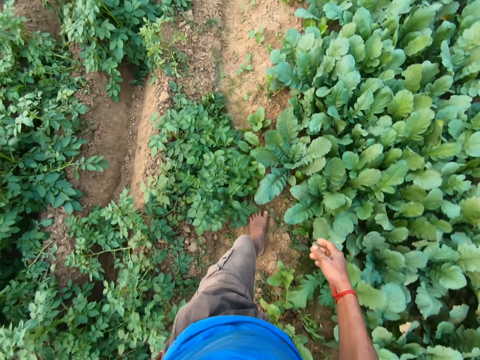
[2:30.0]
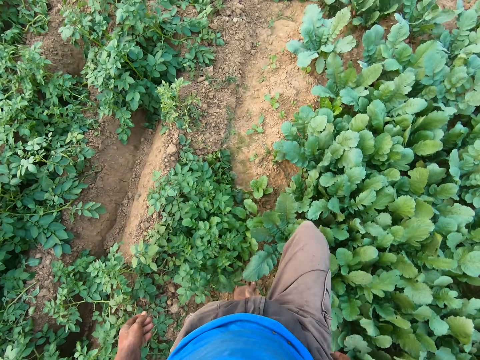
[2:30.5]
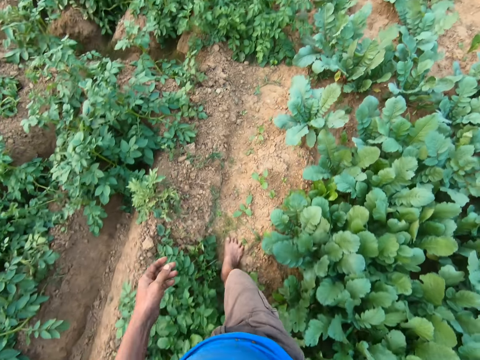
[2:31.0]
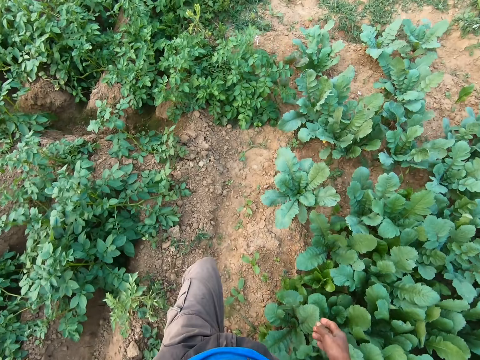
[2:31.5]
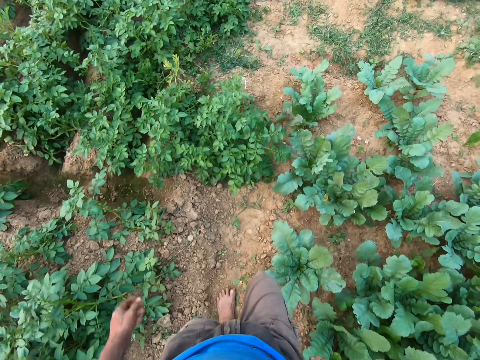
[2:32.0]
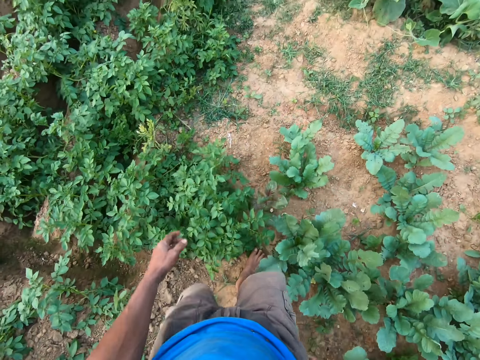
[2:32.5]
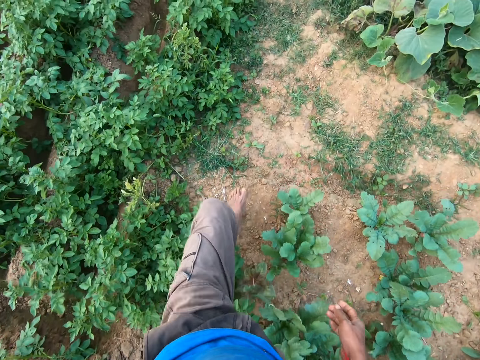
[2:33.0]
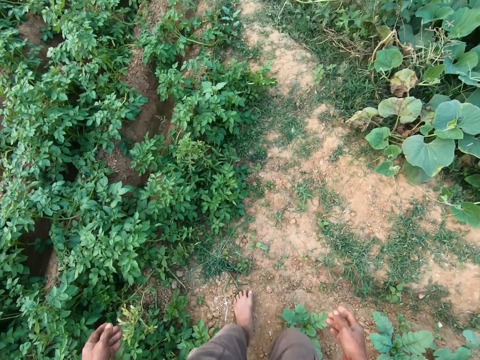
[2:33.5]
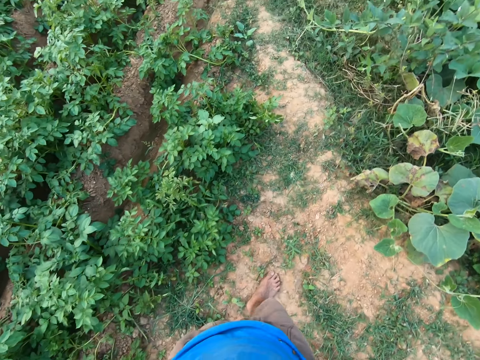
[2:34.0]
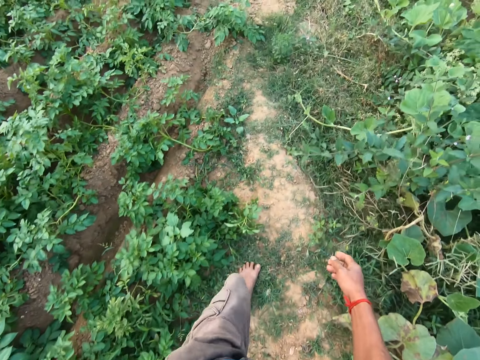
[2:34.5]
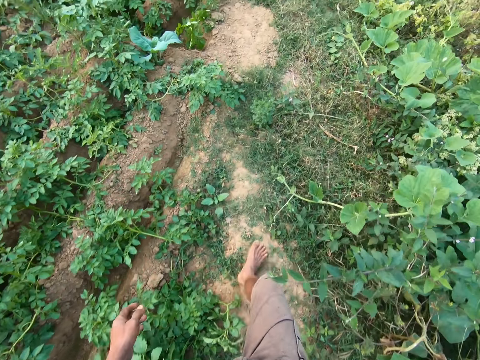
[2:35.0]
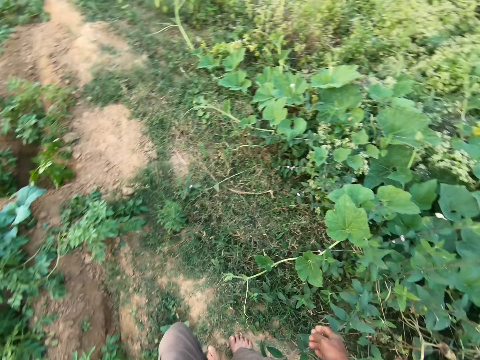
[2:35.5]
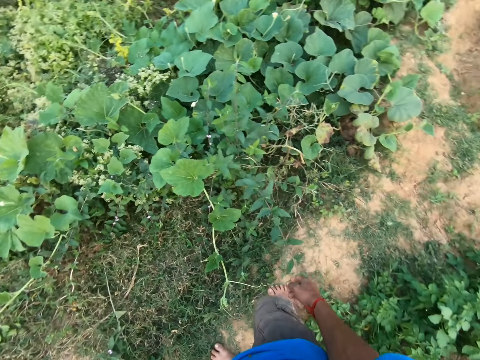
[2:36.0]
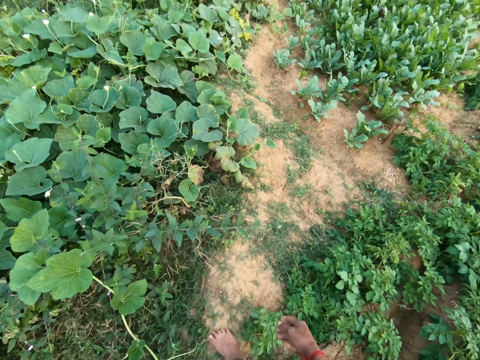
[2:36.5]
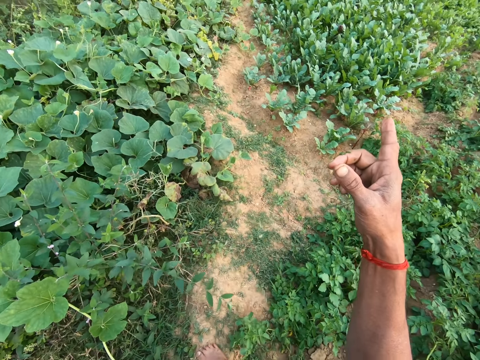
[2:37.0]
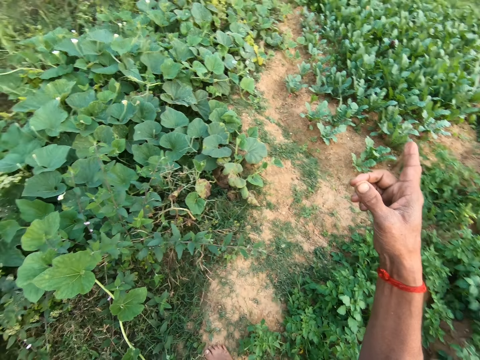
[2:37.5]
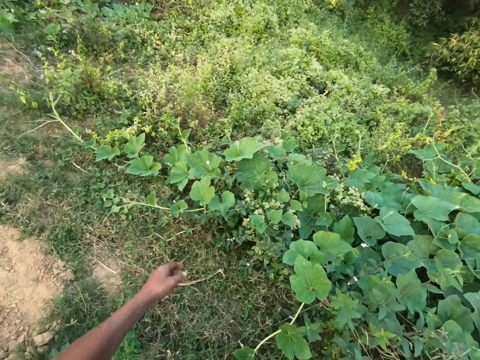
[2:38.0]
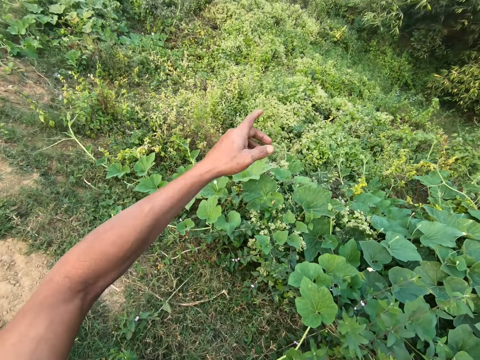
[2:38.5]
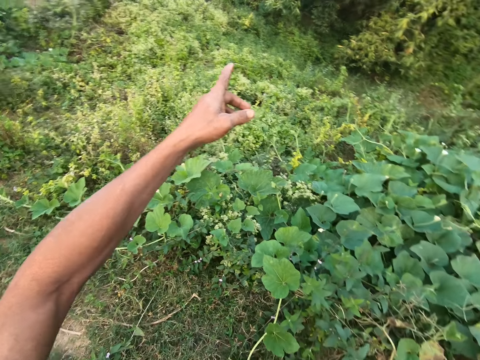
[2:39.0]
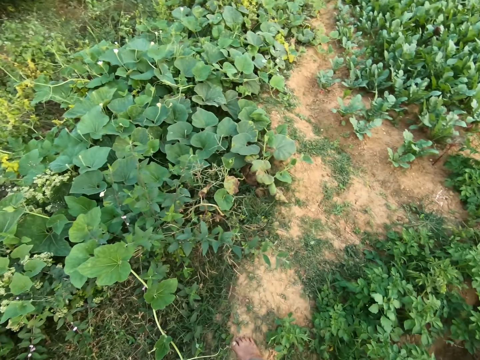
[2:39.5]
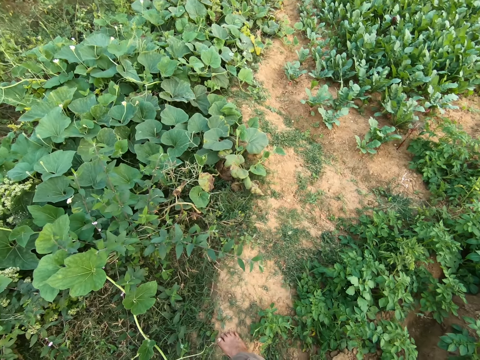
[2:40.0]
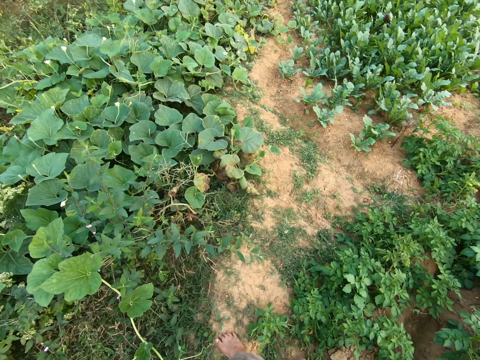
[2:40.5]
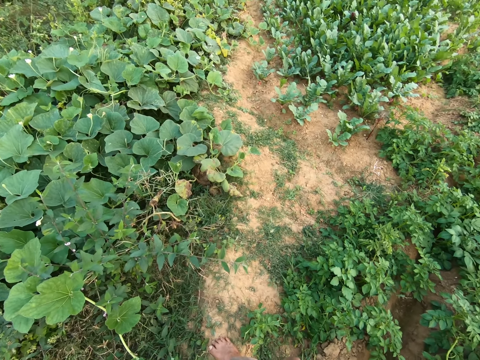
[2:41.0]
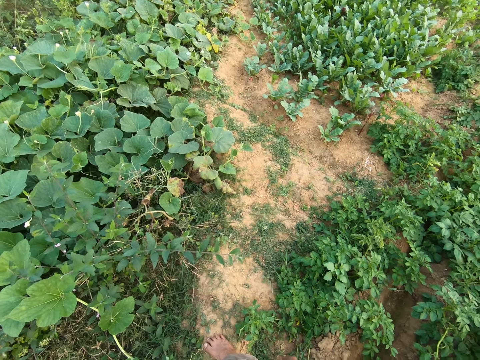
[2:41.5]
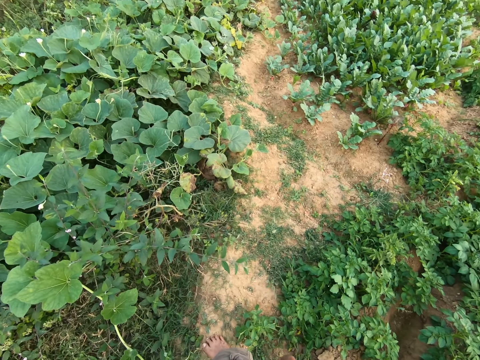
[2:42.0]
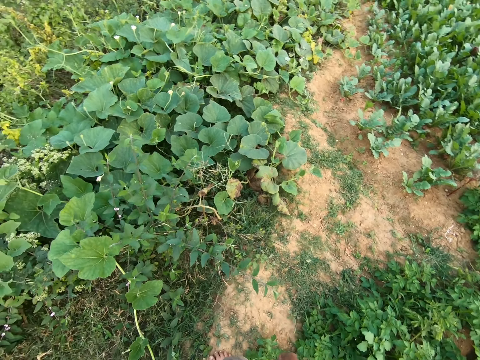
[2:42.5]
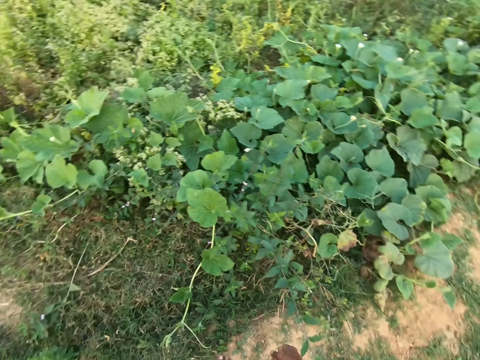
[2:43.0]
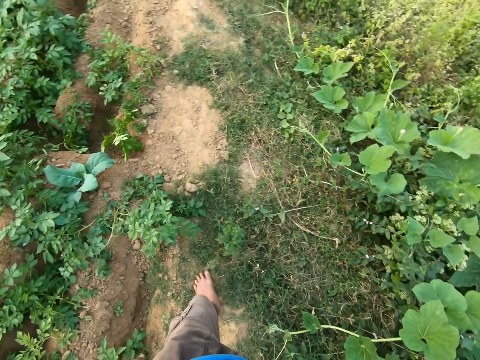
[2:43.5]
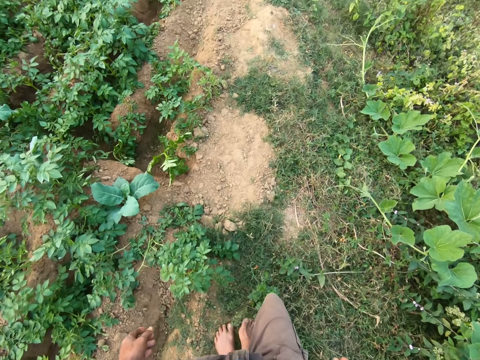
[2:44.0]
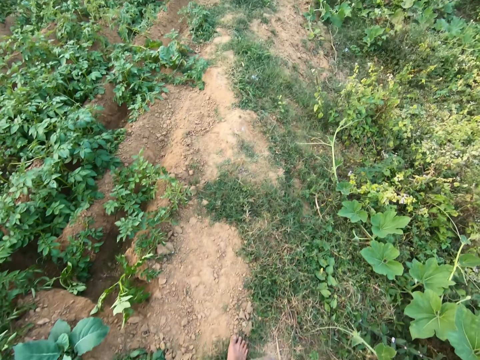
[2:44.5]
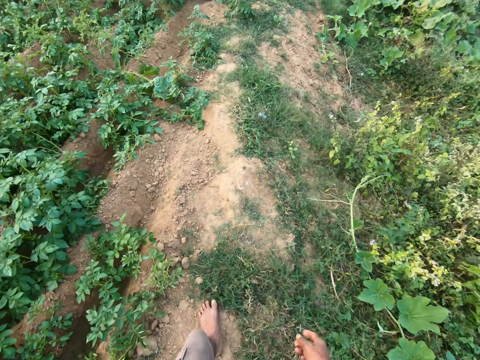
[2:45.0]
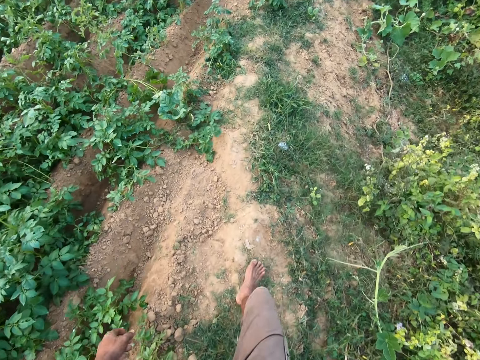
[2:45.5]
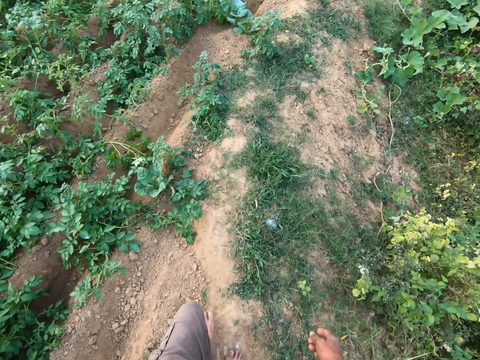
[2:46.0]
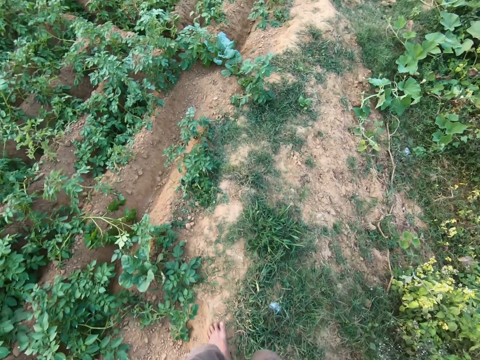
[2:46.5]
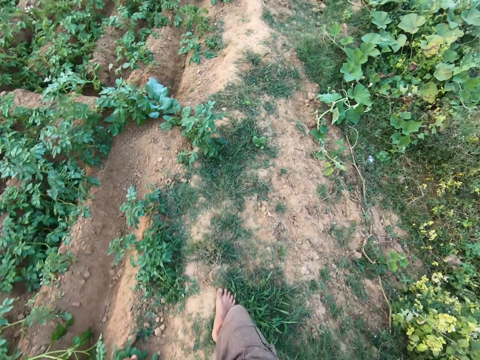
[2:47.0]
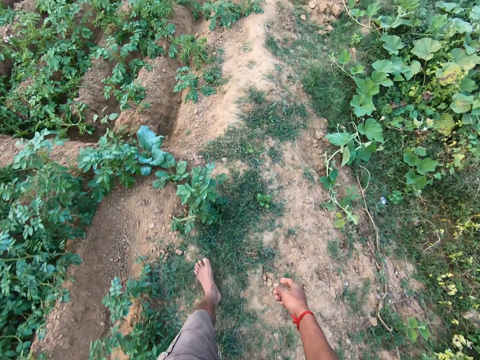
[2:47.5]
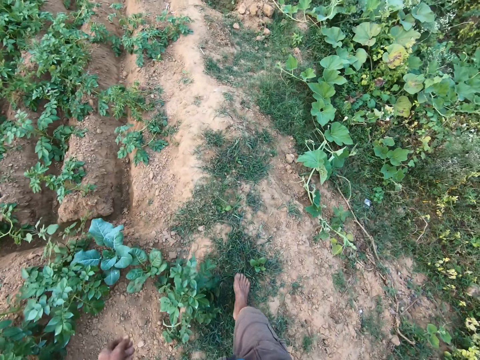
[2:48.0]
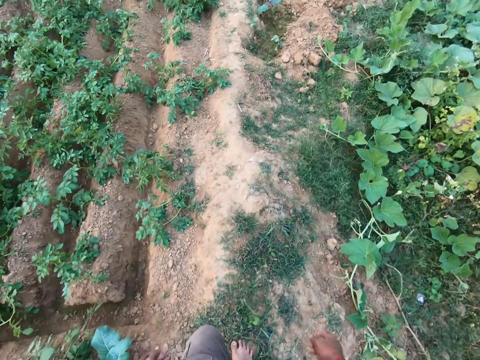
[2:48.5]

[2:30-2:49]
The camera wearer points, turns around, and walks in the garden.

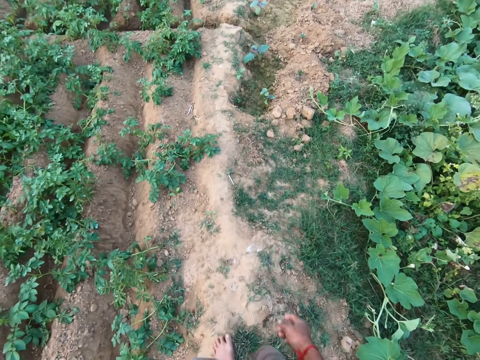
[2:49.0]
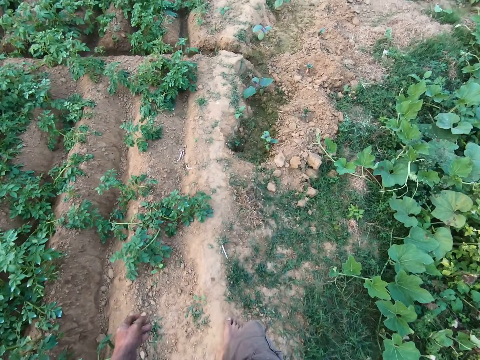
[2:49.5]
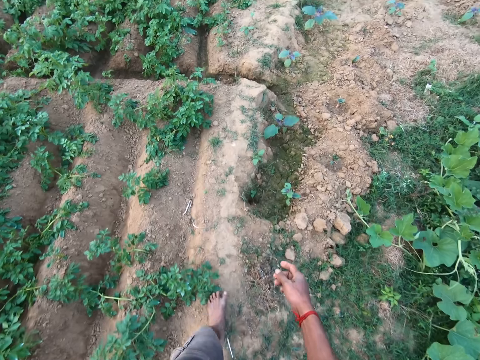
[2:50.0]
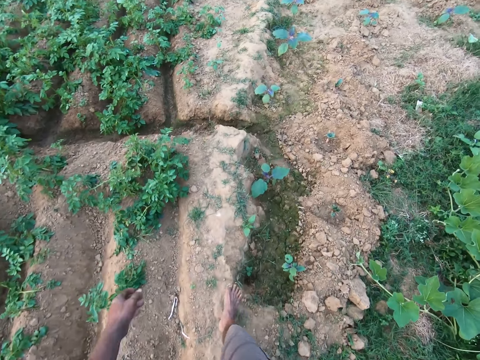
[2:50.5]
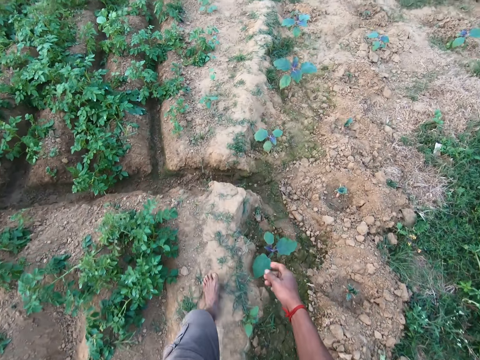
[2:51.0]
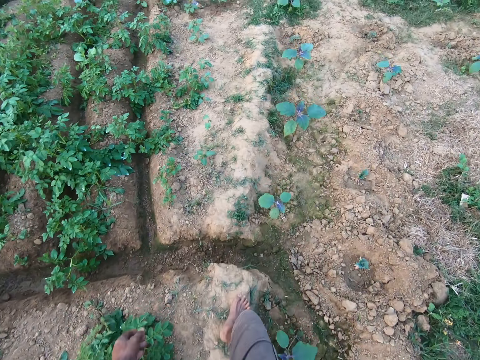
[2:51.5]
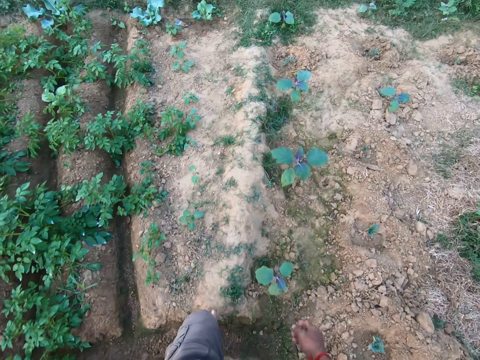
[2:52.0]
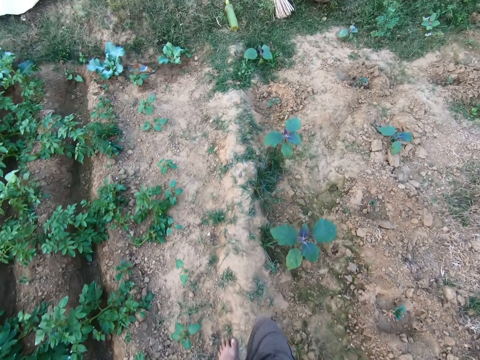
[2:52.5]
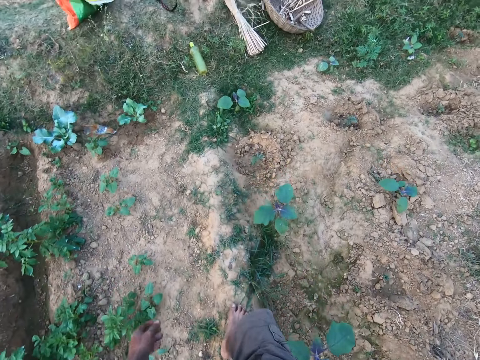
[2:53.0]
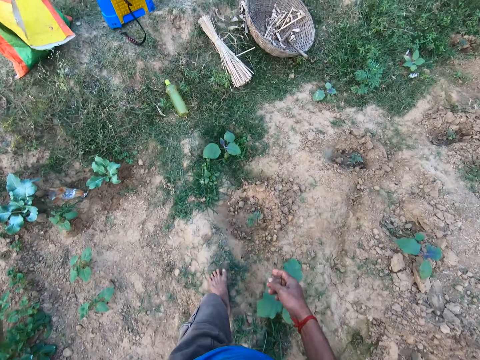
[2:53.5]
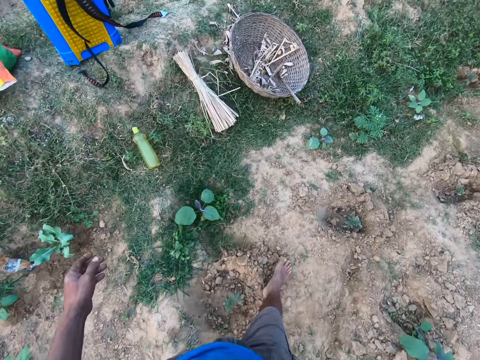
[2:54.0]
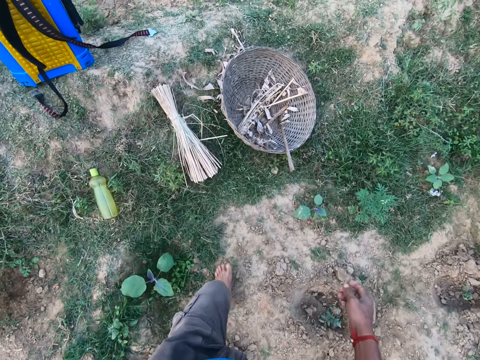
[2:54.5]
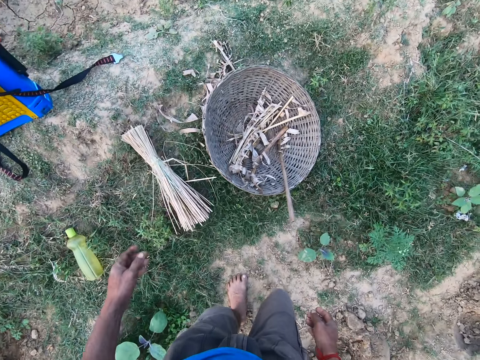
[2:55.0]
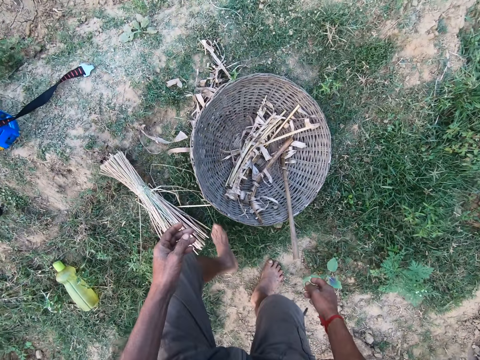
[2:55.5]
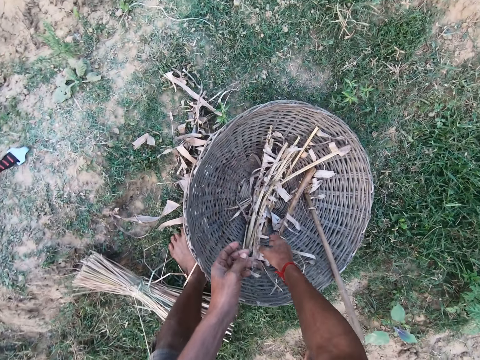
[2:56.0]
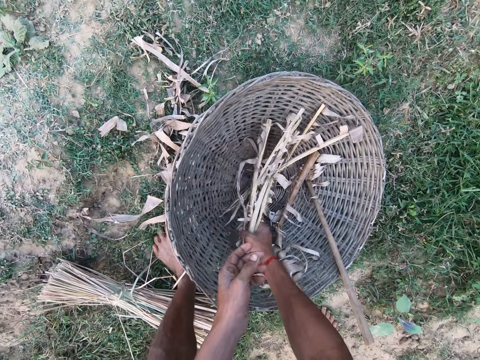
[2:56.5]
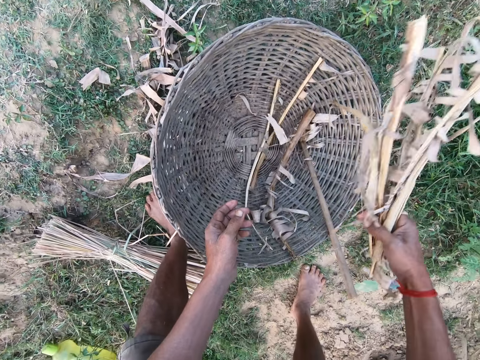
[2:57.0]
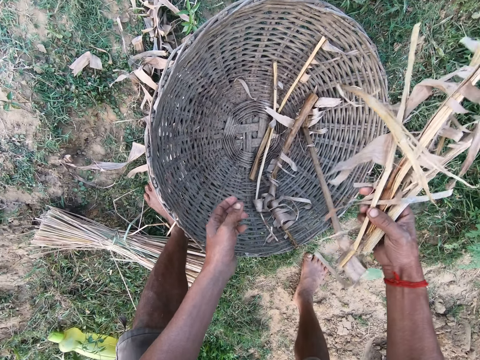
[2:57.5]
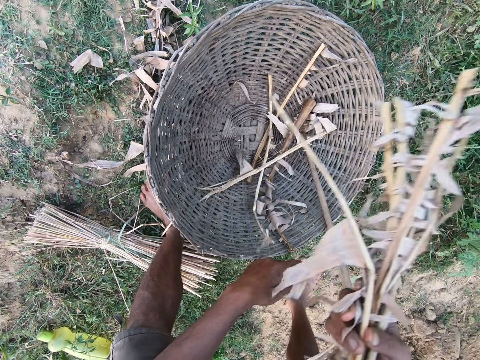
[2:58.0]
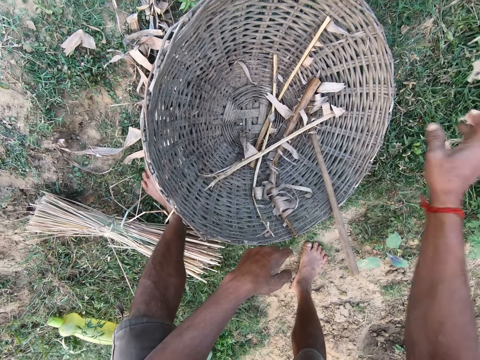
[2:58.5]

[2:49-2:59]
The camera wearer packs dry stalks in the basket with his right hand. He picks the sticks. He throws the dry stalk in his right hand on the ground.
